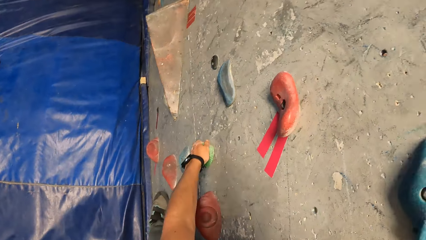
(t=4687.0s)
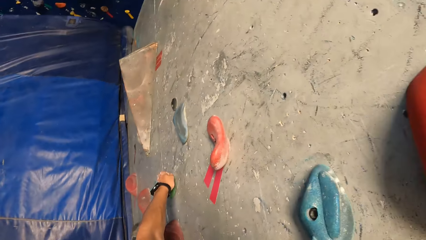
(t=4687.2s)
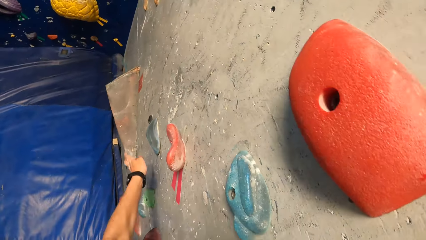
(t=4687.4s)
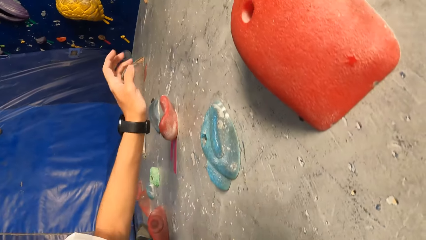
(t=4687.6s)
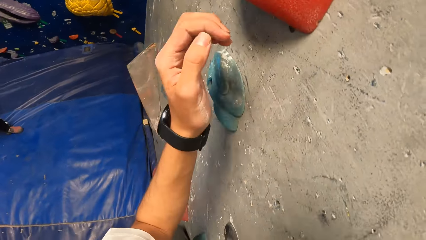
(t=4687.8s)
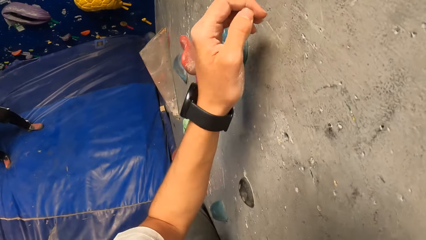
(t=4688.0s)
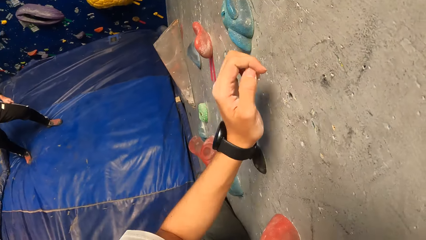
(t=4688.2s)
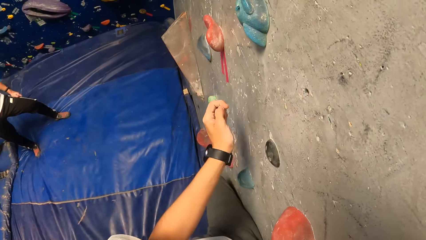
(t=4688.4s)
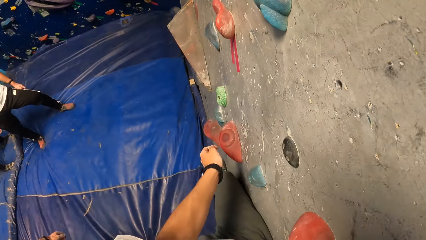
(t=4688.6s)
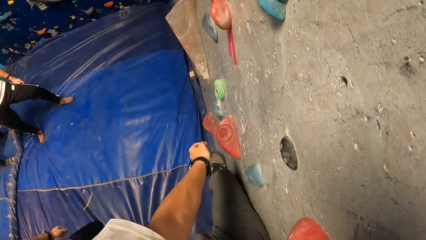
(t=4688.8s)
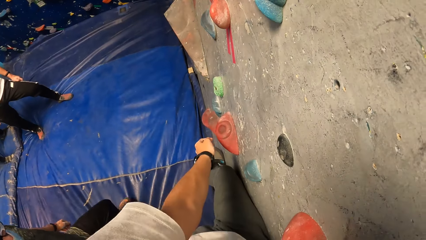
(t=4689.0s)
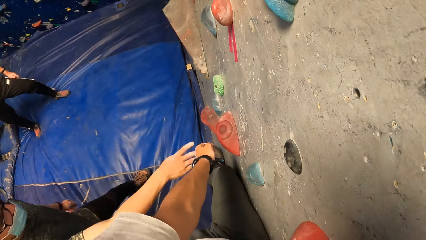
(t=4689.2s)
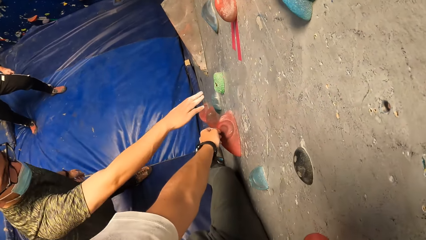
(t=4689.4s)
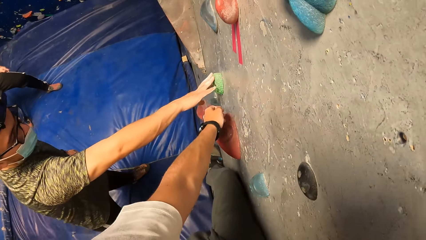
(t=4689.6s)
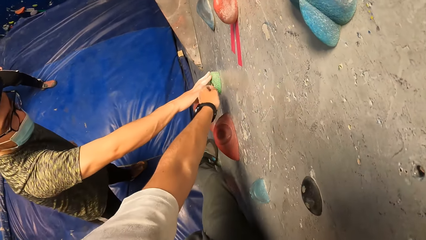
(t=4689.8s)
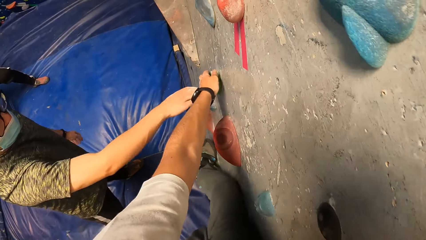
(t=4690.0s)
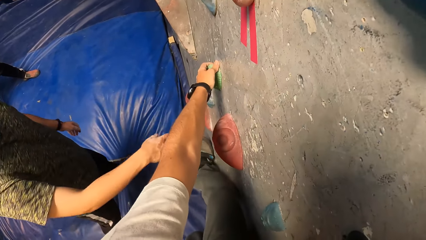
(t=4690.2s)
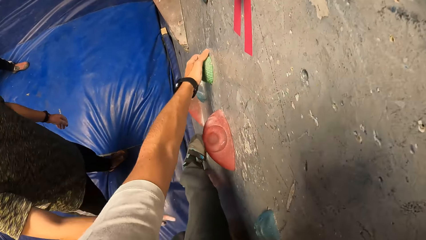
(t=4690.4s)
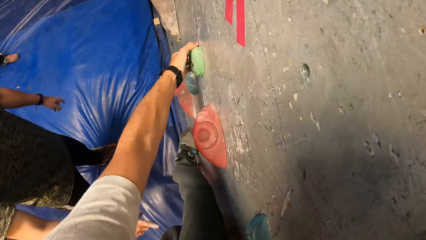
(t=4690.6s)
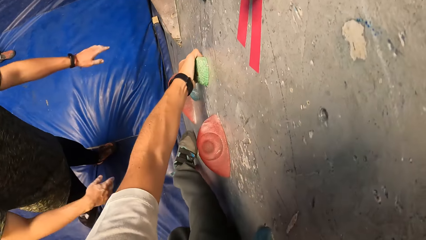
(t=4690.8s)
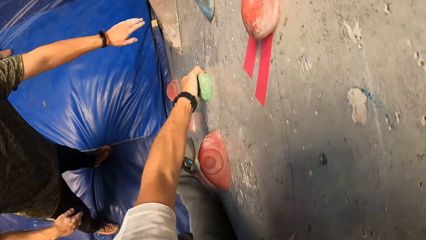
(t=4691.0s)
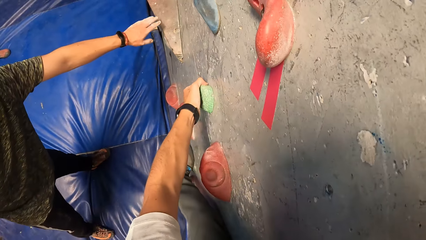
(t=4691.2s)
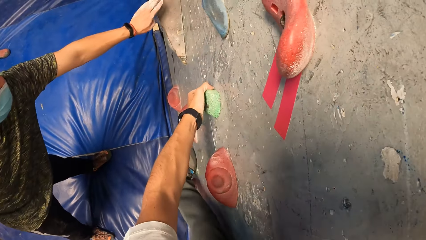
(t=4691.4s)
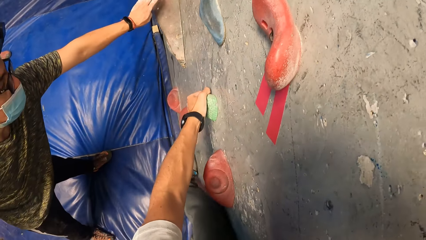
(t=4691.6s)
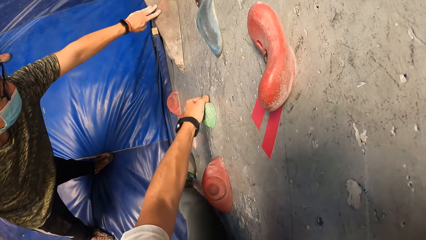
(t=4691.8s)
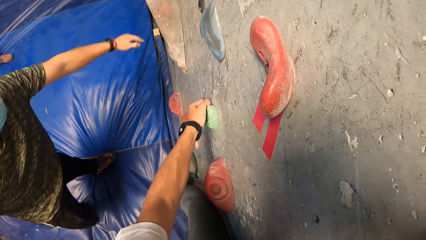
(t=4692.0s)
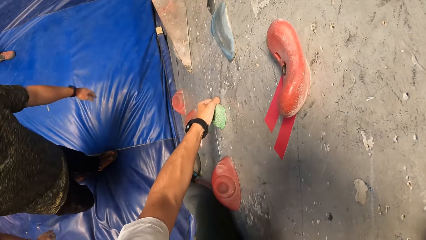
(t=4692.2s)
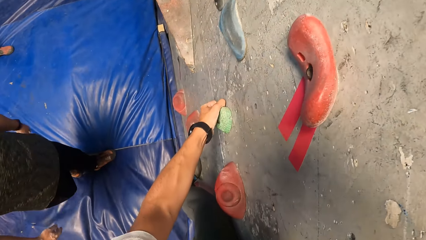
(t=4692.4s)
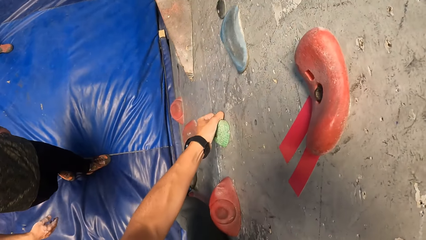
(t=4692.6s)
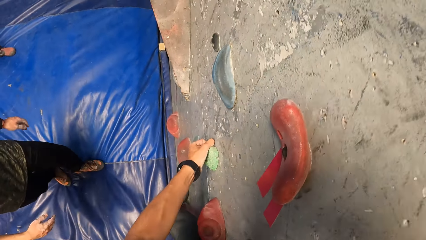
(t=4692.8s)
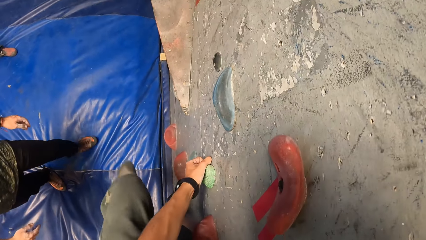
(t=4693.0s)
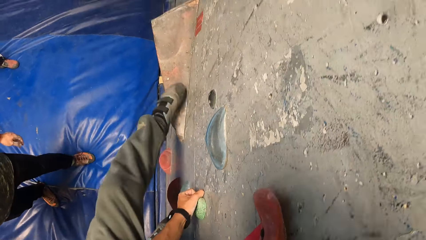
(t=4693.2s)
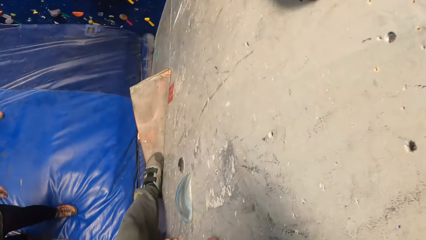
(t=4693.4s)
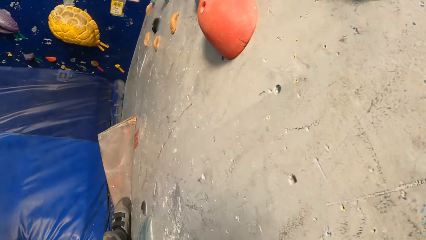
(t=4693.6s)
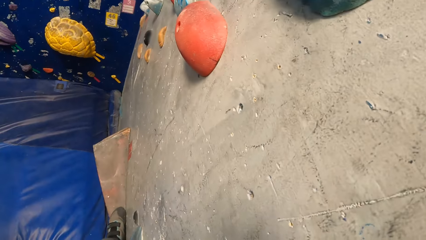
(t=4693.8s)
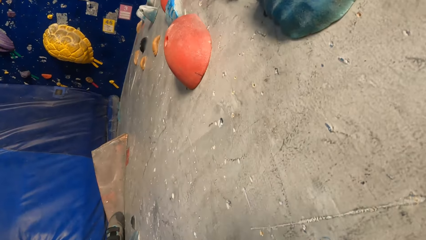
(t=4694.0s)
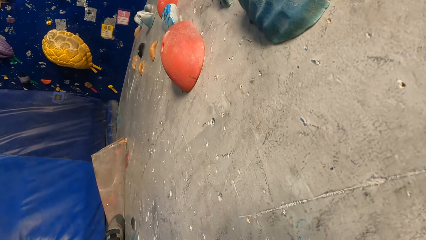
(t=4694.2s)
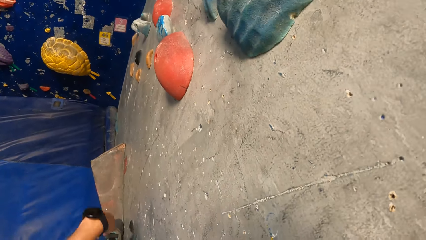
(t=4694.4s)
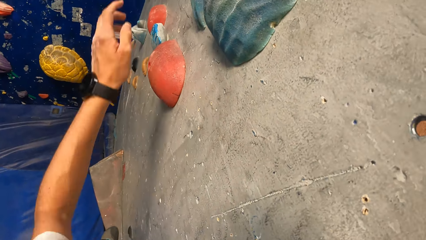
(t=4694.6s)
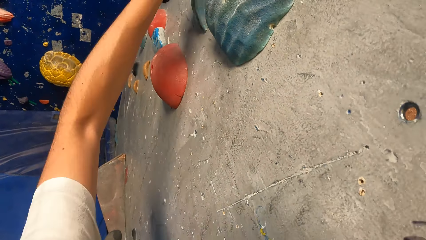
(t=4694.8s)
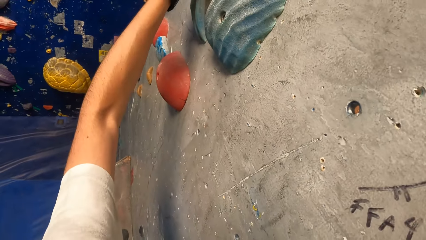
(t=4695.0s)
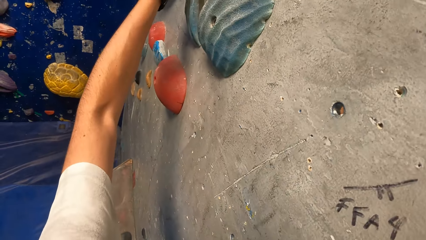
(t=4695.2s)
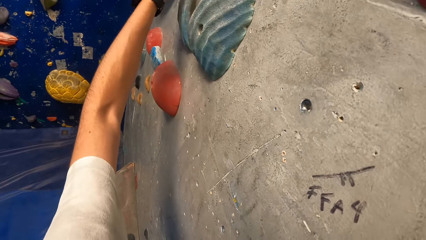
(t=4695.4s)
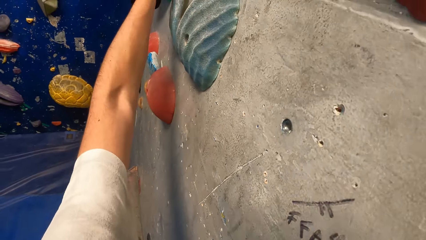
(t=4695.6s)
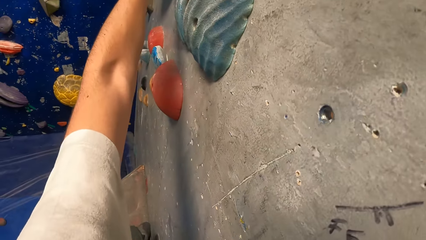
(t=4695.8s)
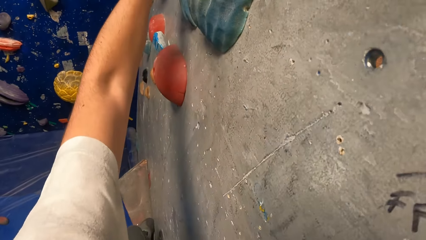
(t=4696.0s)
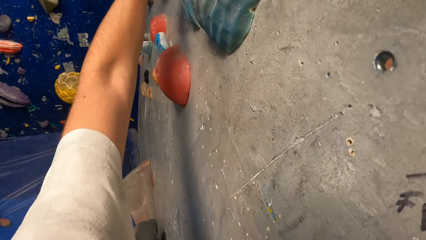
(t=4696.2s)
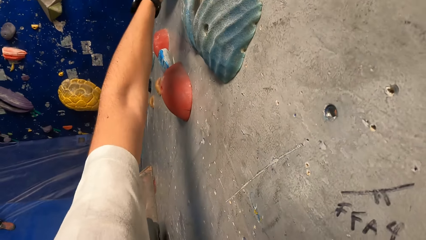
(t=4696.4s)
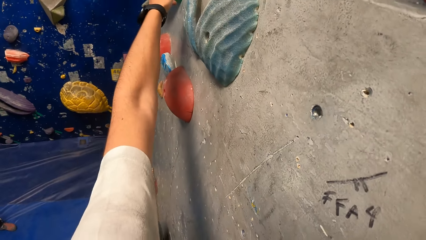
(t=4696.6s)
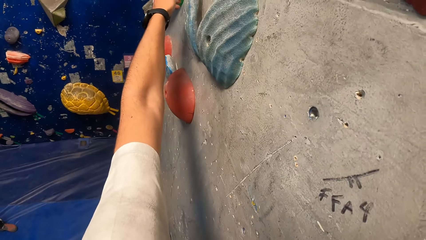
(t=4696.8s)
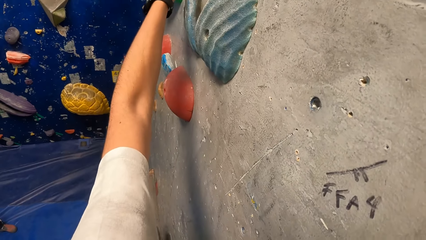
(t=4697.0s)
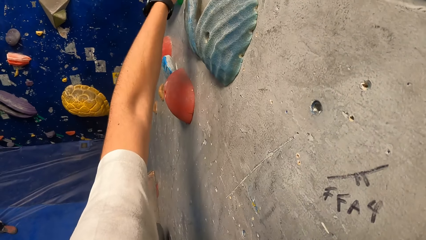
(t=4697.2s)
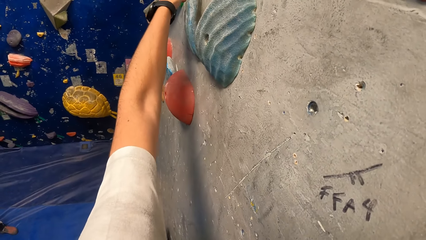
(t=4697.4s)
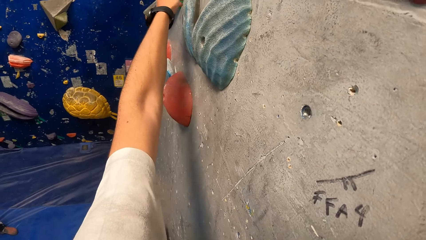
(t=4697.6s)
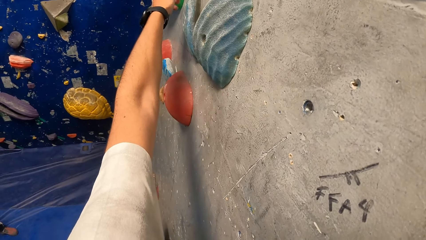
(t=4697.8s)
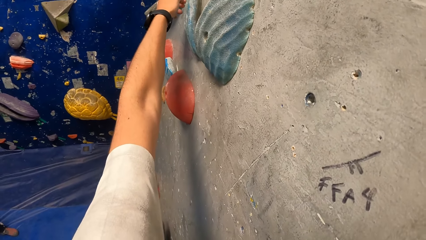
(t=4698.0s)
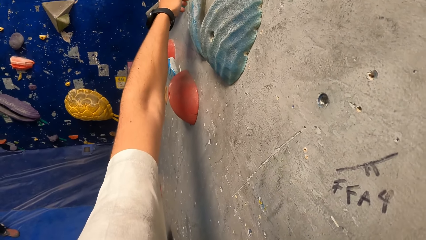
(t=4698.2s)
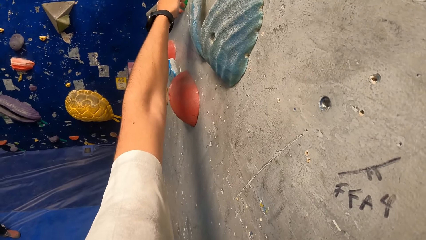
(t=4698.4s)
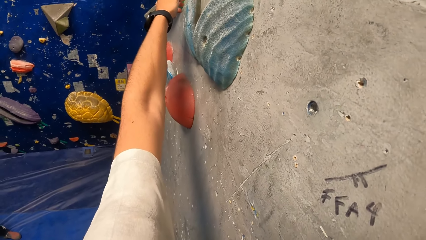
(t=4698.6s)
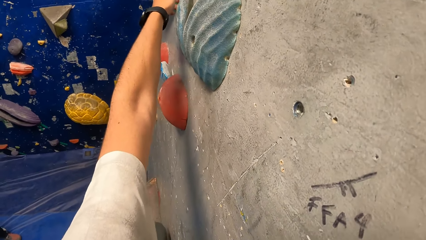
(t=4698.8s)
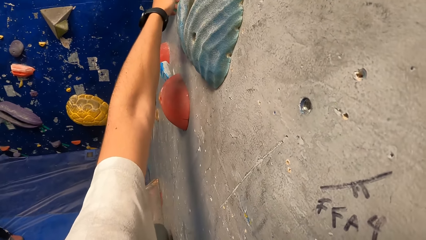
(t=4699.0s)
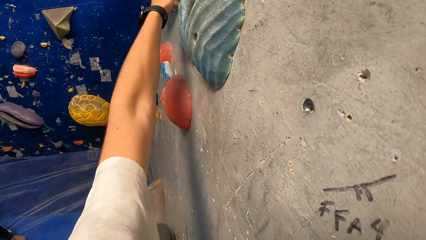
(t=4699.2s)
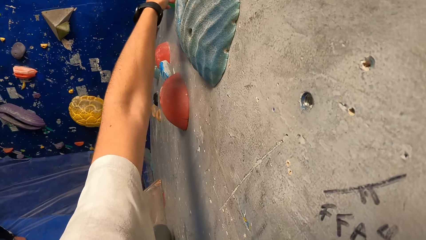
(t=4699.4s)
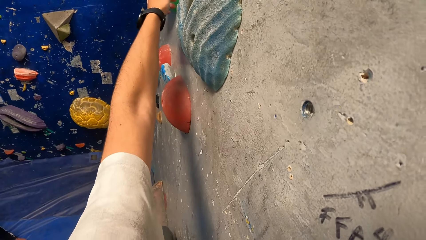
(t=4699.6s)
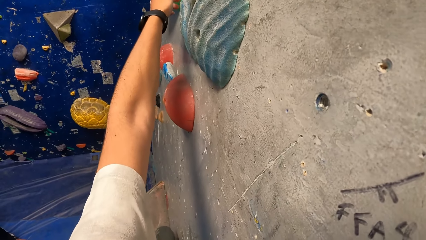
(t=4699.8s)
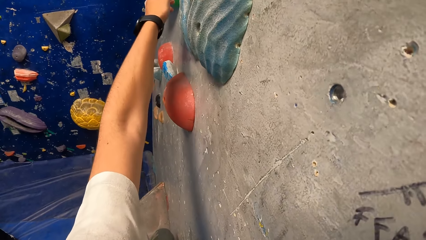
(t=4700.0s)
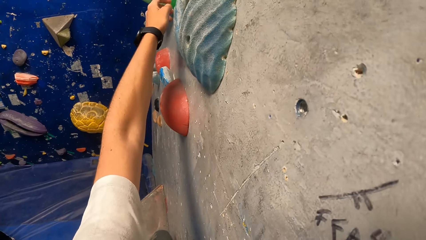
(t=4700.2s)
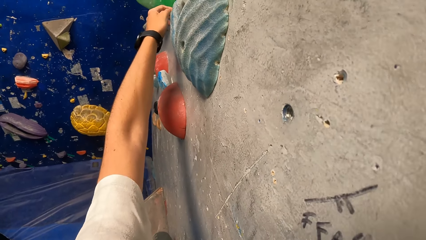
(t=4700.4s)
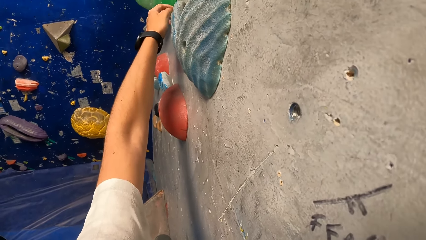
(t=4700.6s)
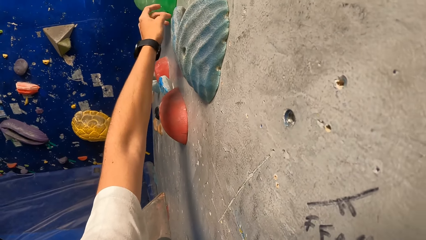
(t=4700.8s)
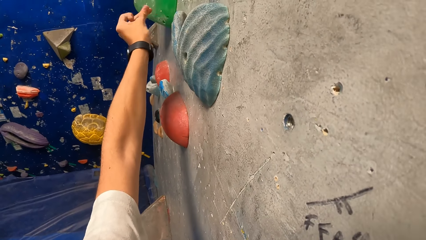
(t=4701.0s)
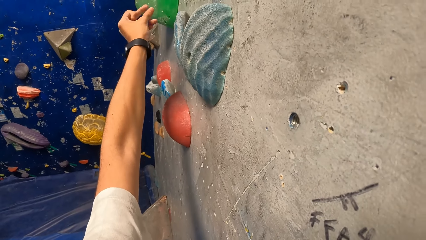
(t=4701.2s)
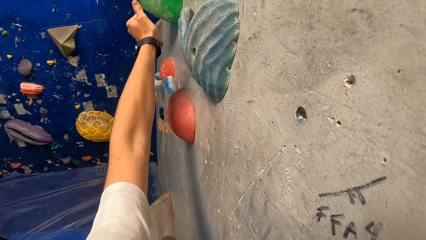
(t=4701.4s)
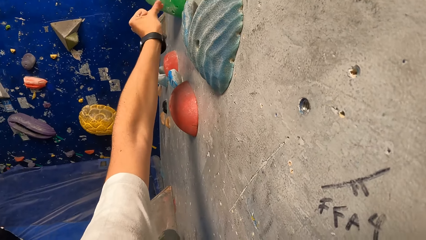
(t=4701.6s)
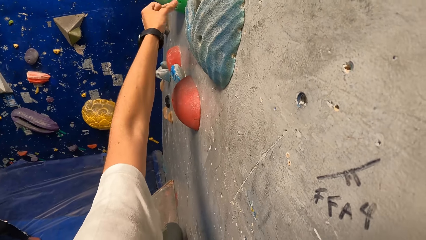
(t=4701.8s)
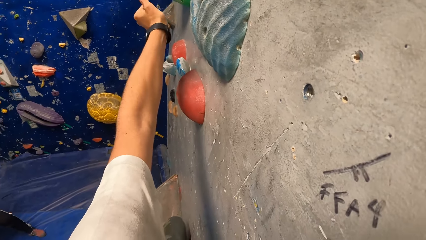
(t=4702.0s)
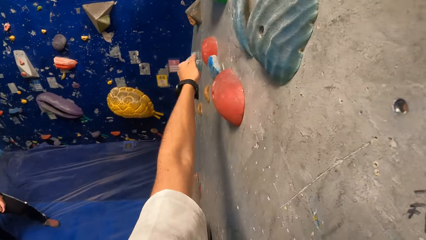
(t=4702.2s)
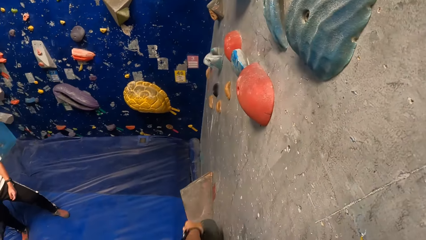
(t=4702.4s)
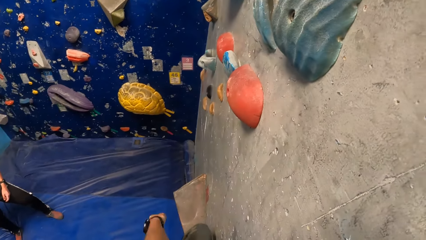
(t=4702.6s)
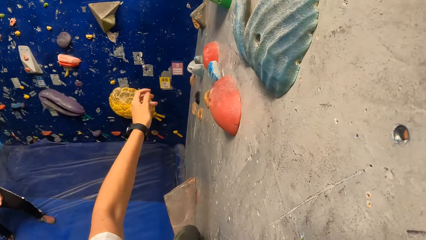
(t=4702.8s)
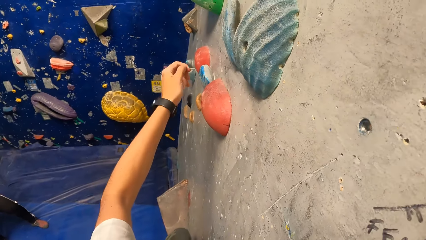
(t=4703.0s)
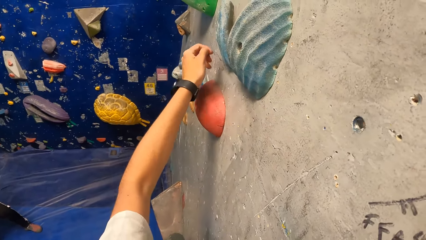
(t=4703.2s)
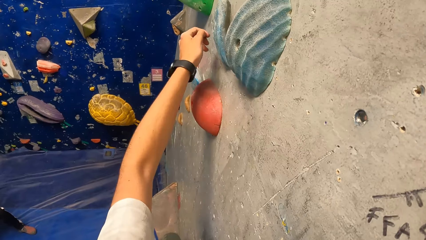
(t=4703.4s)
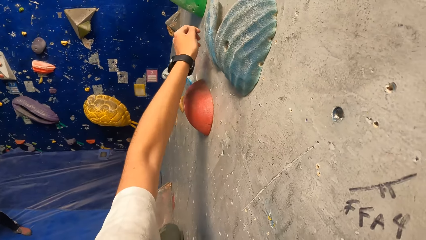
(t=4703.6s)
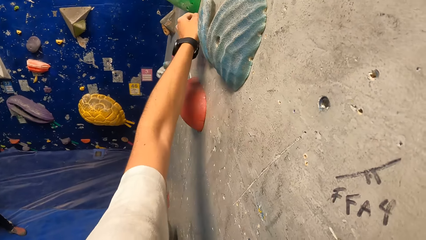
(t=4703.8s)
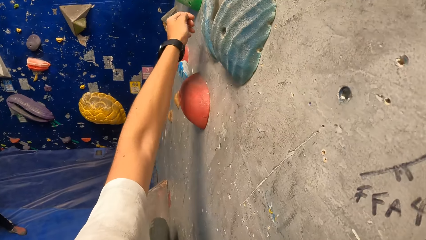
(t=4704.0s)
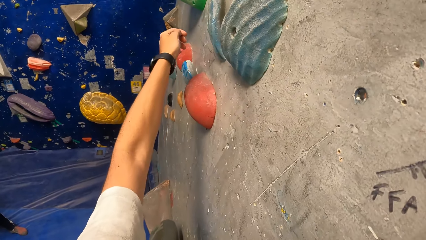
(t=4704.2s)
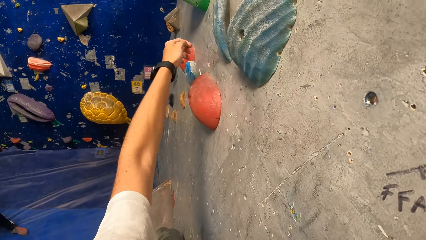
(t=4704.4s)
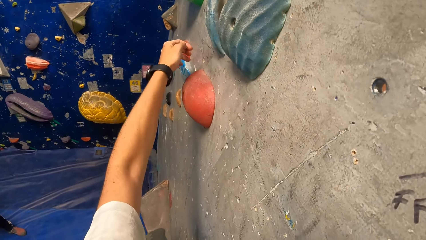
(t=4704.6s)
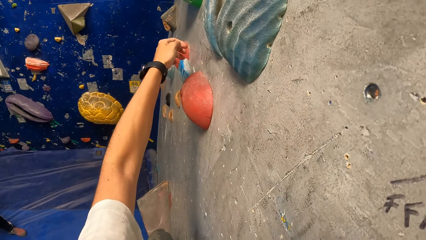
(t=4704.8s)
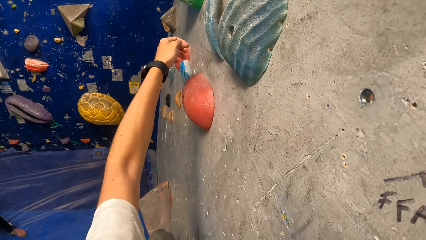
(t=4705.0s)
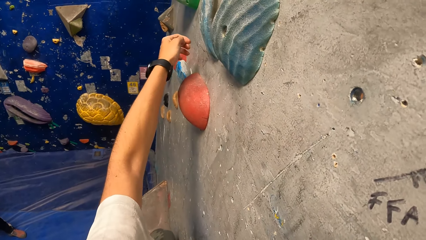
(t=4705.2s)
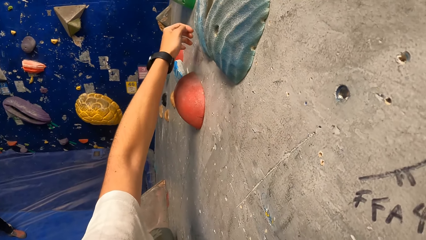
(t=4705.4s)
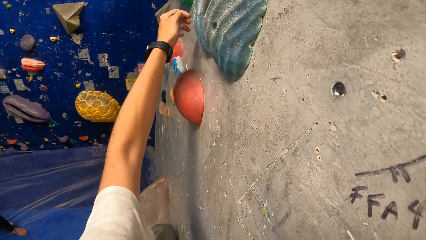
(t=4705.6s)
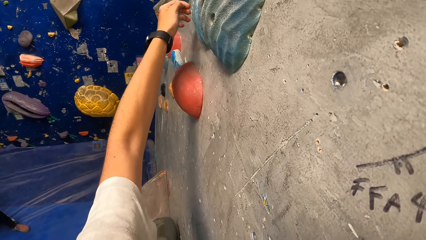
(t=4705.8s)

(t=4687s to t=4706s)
A man touches the bouldering wall with his right hand. The man gestures at the camera wearer. The camera wearer climbs the wall.
